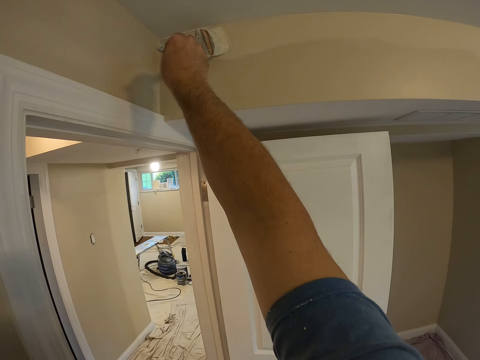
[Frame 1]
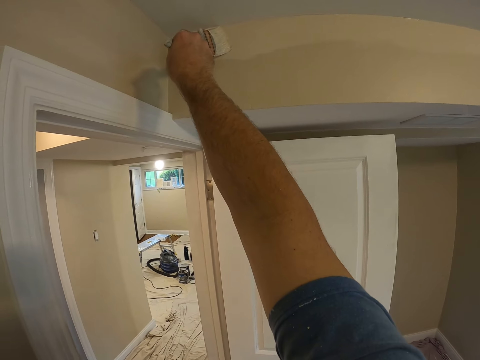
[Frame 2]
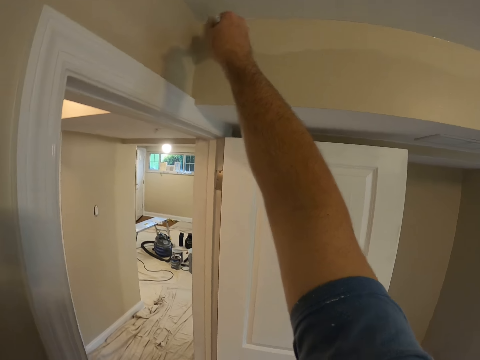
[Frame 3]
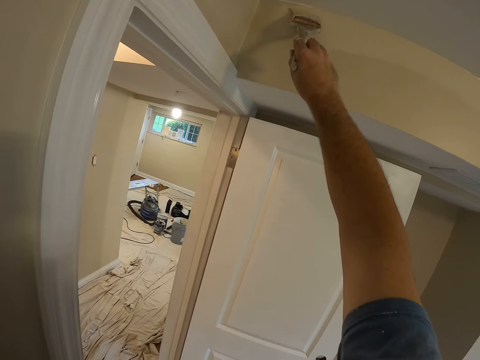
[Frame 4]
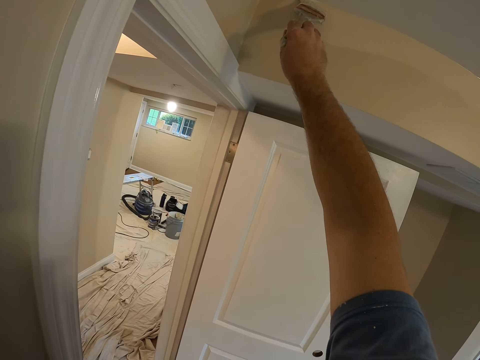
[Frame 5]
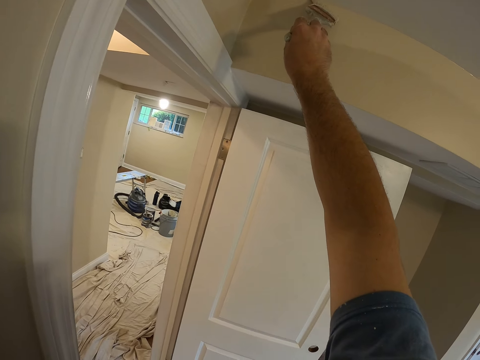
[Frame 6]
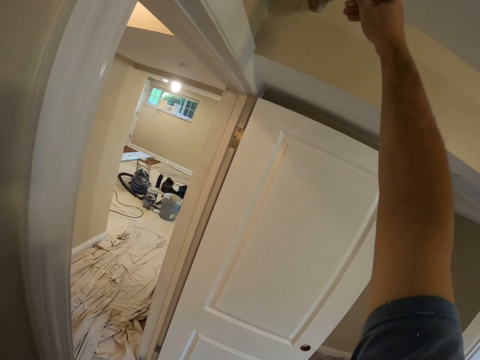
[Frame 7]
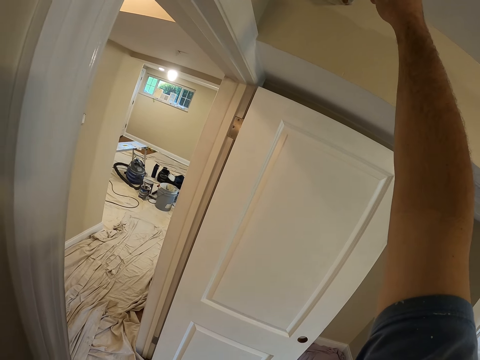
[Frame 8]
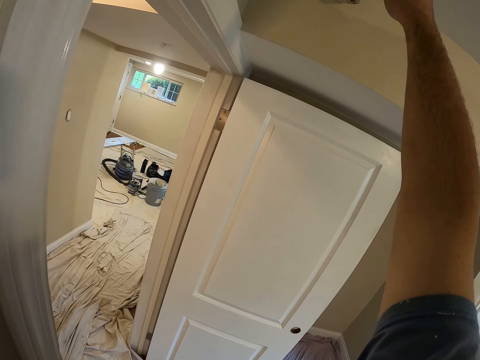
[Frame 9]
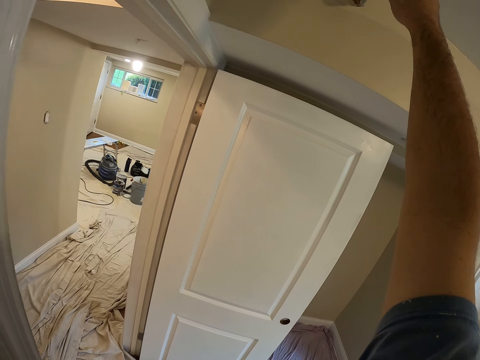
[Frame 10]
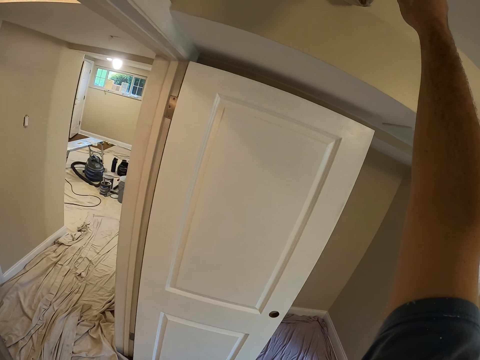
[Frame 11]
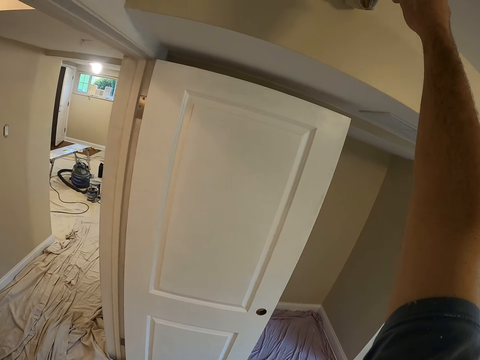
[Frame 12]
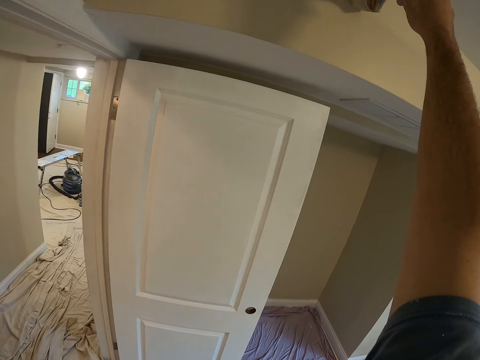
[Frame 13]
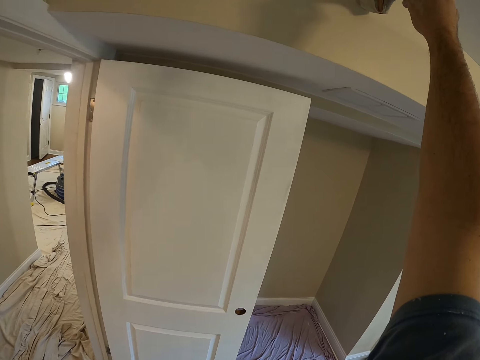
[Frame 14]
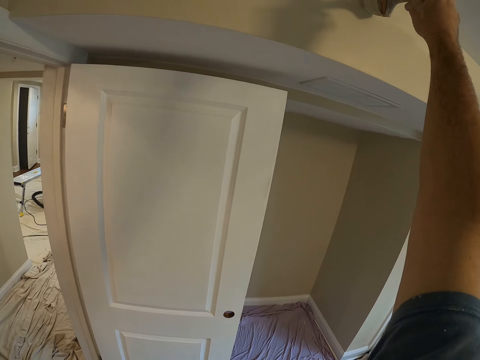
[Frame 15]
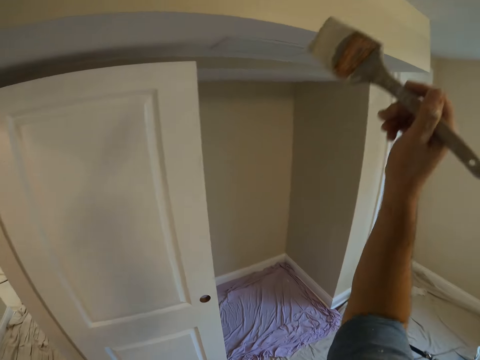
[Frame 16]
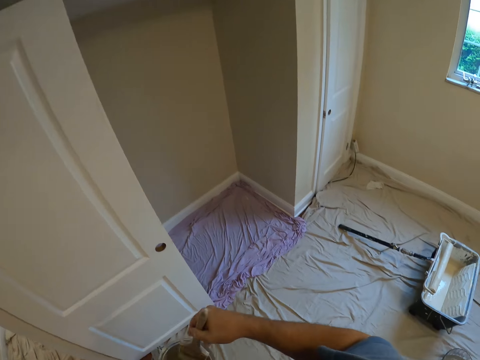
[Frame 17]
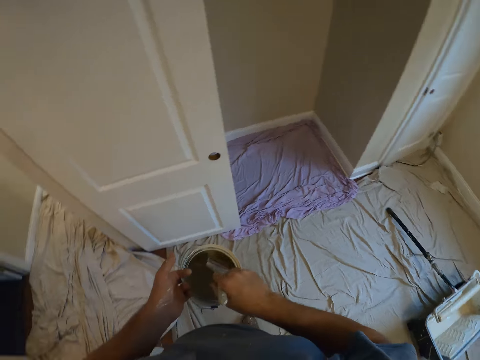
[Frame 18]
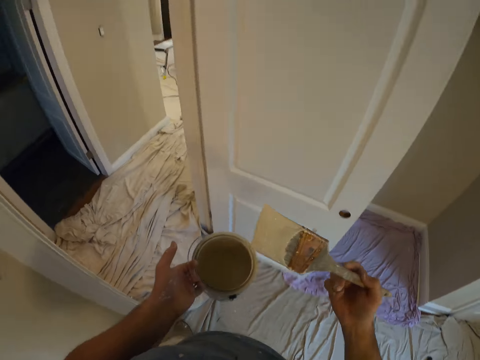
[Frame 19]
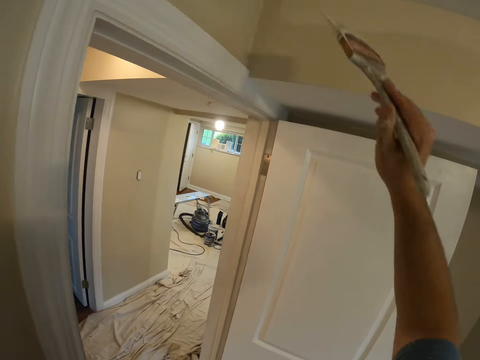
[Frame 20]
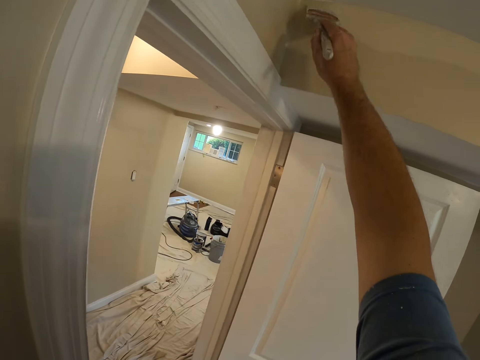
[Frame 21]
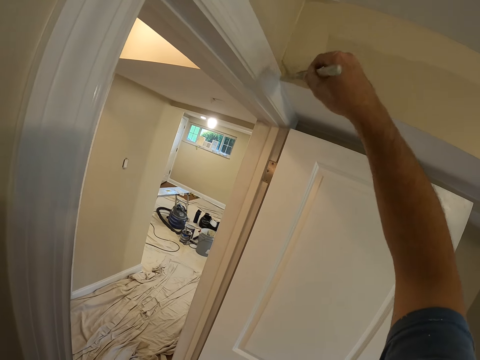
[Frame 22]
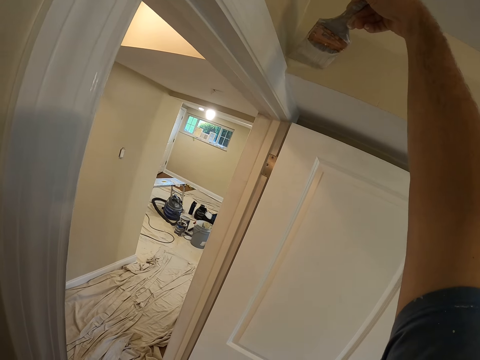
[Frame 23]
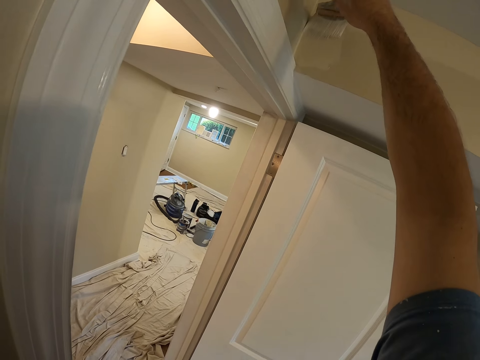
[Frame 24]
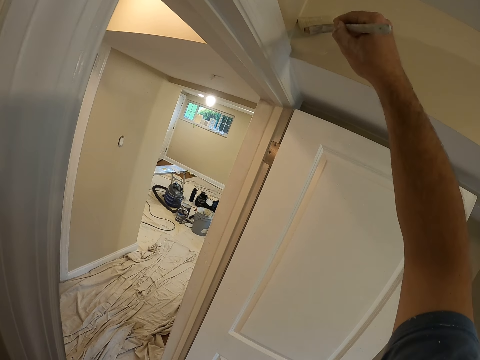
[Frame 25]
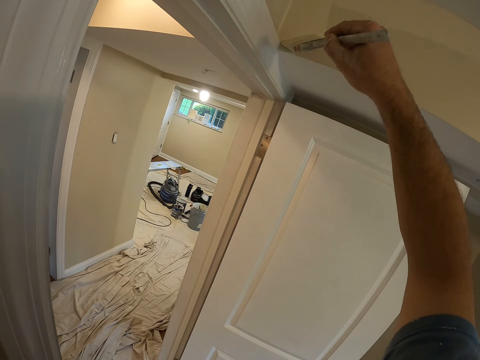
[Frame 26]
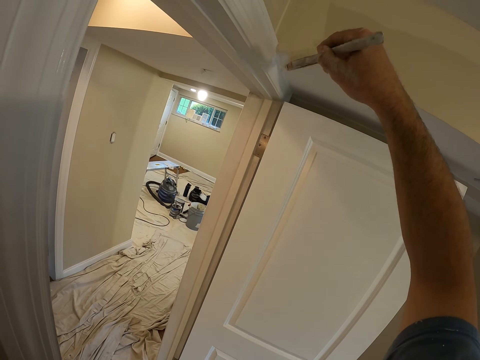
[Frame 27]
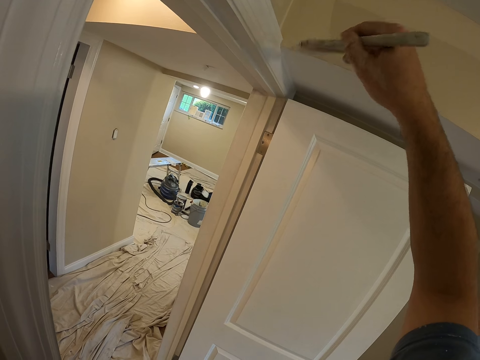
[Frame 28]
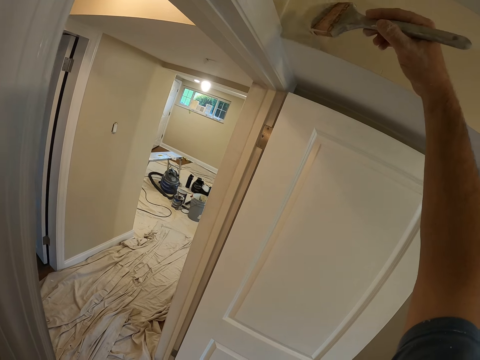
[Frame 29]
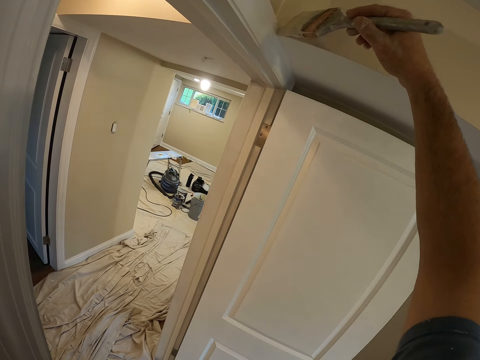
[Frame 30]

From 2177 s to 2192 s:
The camera wearer dips the brush in his right hand into the paint container in his left hand. He paints the wall with the paint brush.

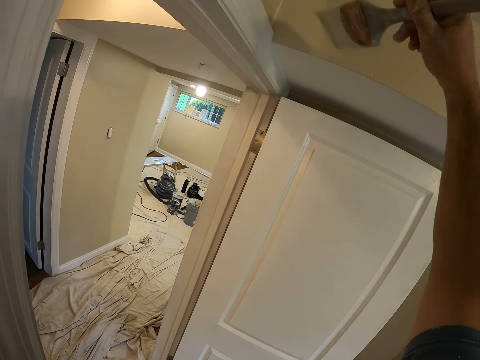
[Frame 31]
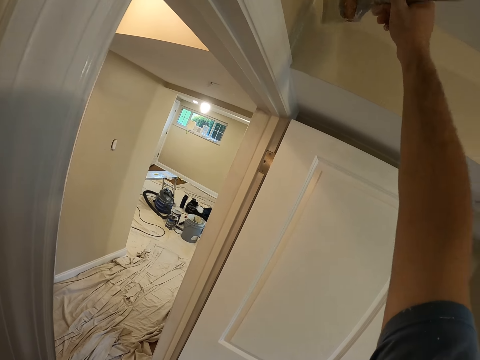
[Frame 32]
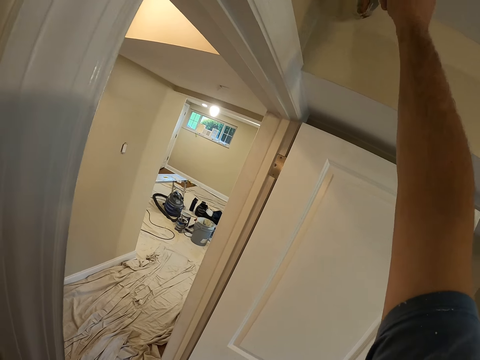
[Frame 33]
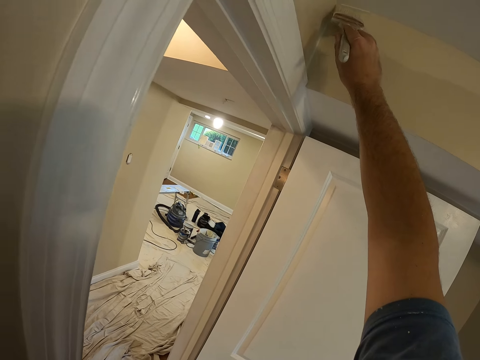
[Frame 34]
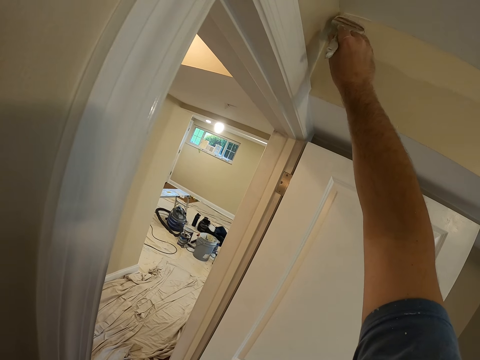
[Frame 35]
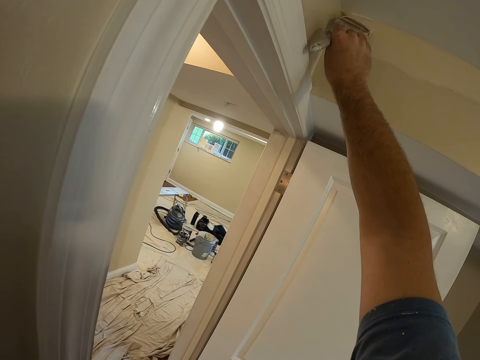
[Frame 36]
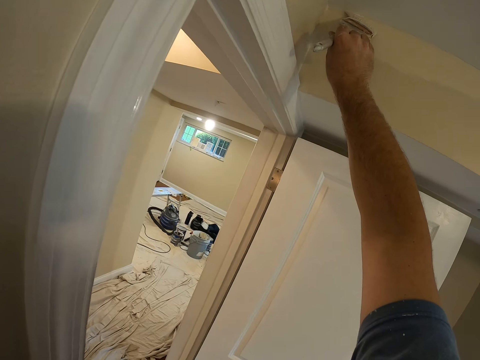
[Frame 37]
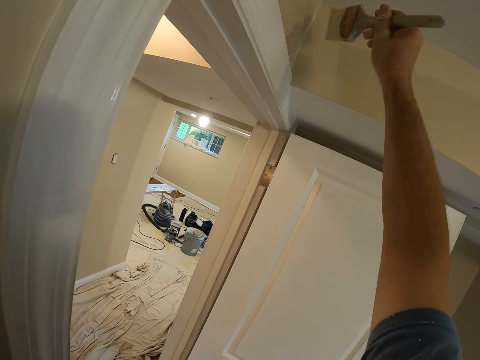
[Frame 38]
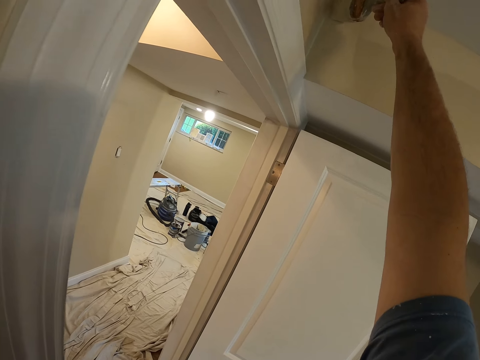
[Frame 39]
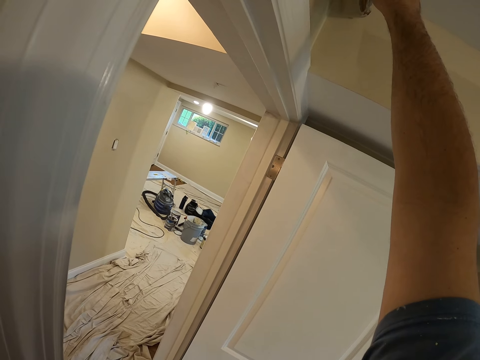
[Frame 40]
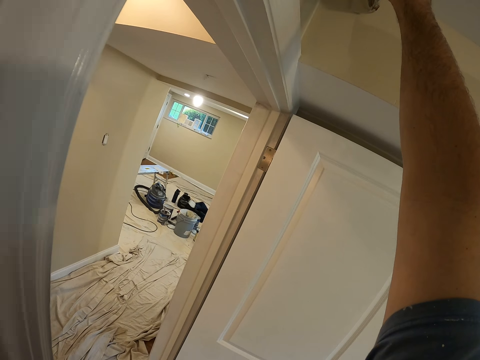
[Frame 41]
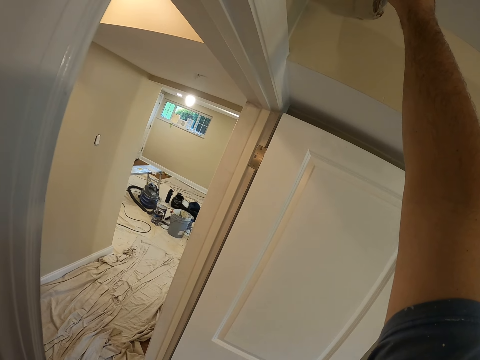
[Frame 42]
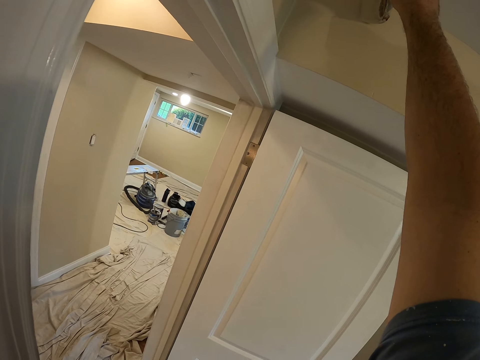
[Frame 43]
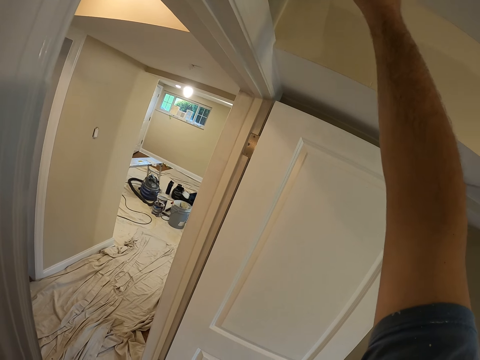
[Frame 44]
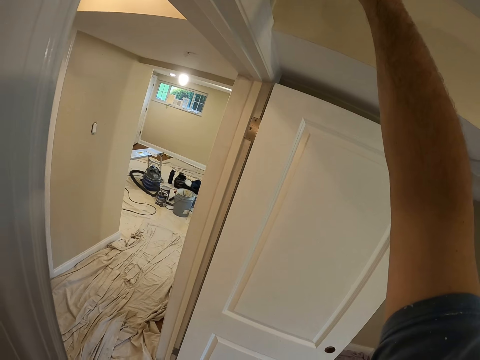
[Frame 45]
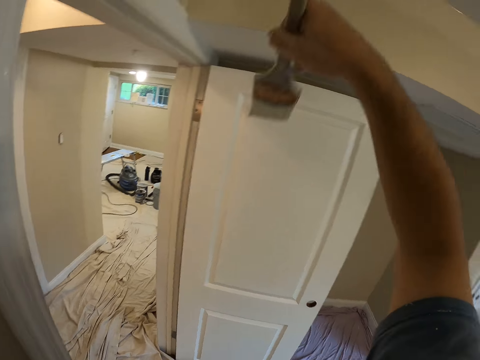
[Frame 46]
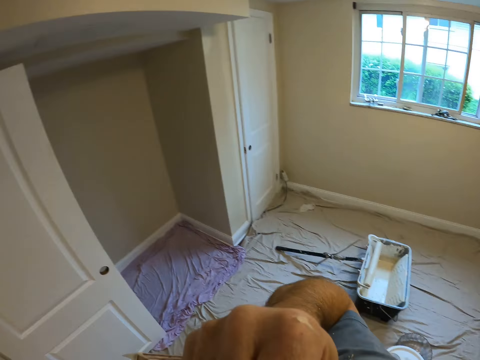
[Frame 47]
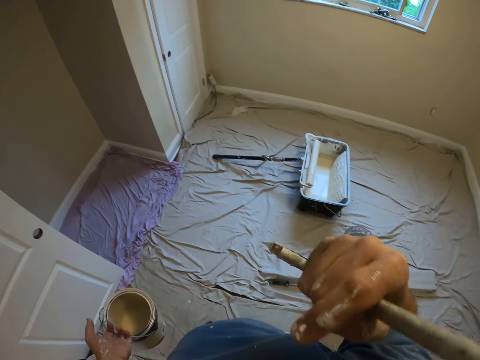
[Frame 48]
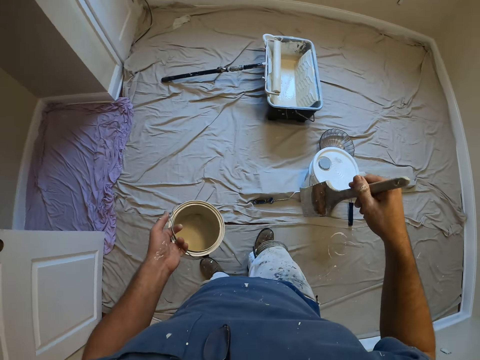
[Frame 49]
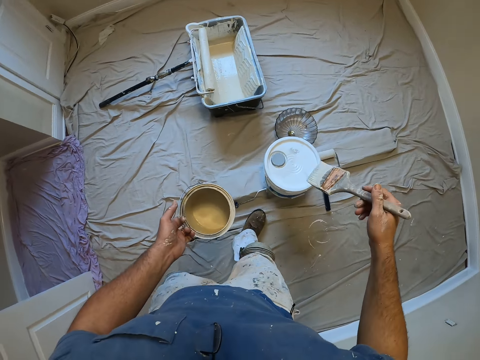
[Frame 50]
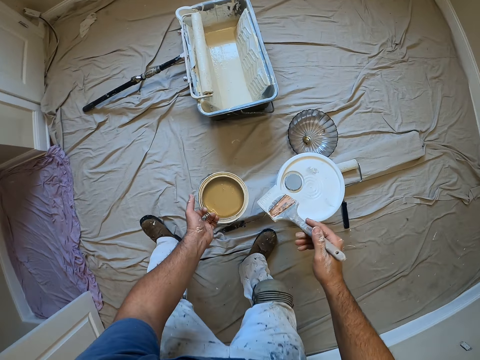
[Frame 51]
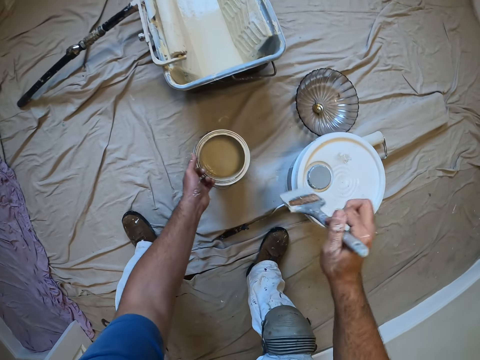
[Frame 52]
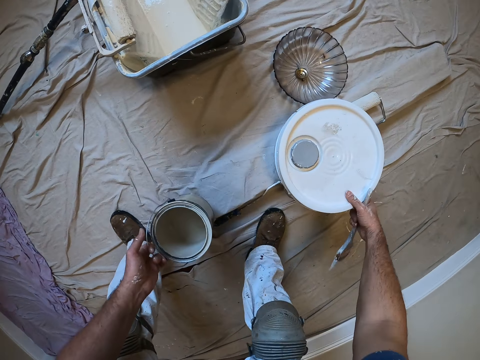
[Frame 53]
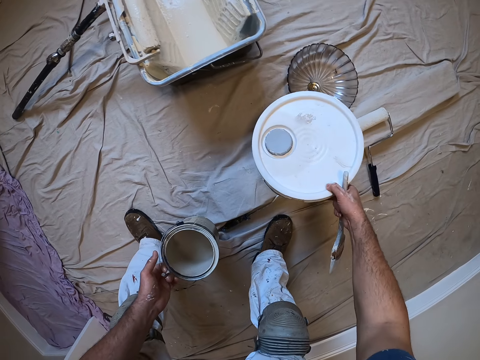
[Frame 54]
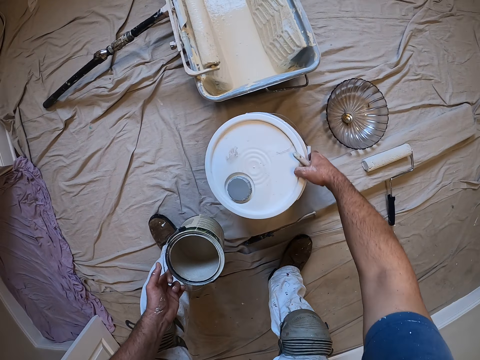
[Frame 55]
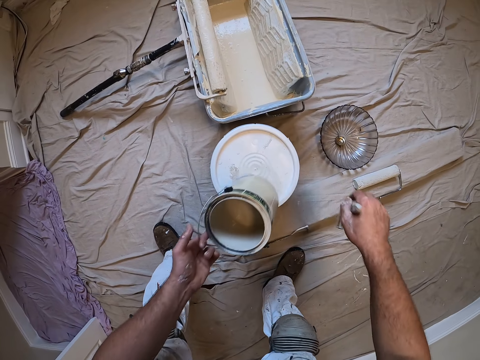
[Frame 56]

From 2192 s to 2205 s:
The camera wearer brings his right hand closer to his face. He touches the face. He walks to another part of the room with the brush in his right hand and a paint container in his left hand. He bends down. He moves the paint container. He changes the position of a container on the floor with his right hand. He drops the paint container in his left hand on the container on the floor.
